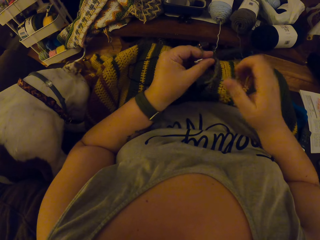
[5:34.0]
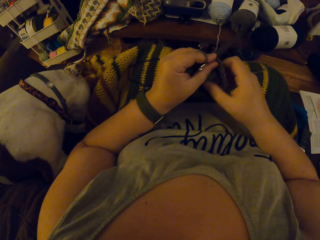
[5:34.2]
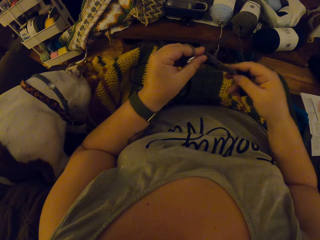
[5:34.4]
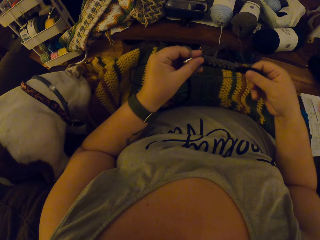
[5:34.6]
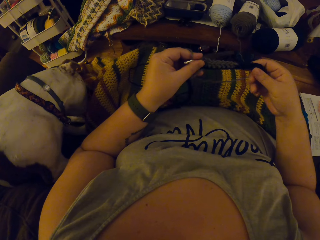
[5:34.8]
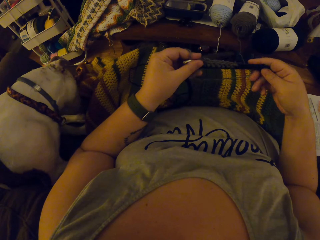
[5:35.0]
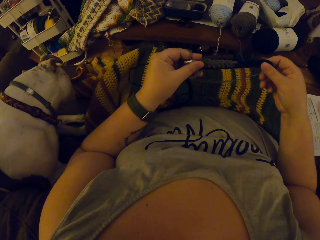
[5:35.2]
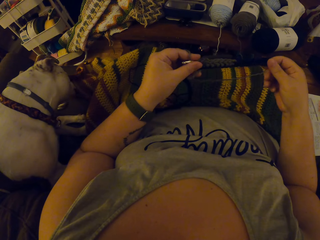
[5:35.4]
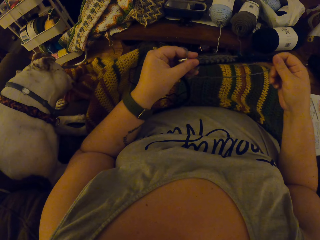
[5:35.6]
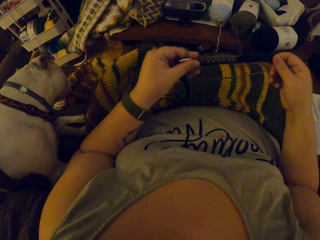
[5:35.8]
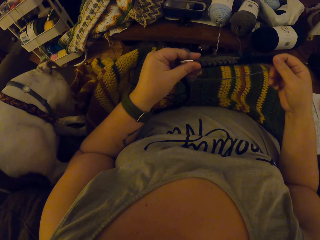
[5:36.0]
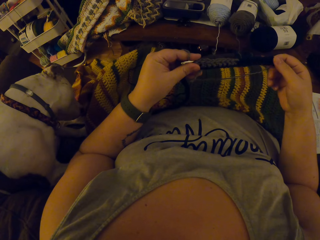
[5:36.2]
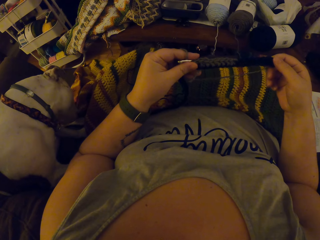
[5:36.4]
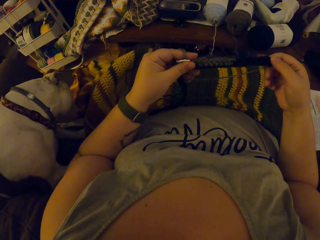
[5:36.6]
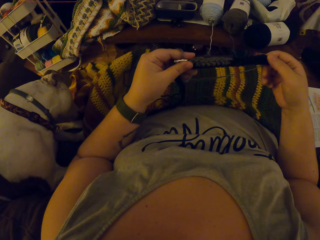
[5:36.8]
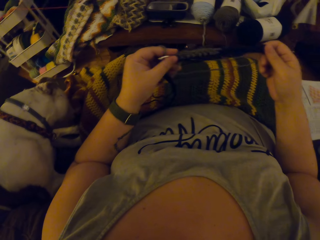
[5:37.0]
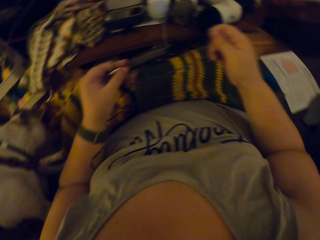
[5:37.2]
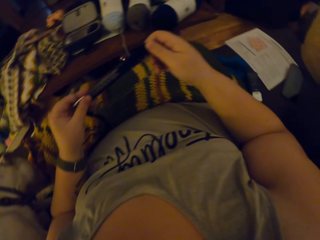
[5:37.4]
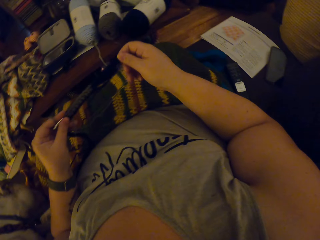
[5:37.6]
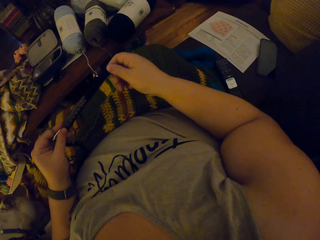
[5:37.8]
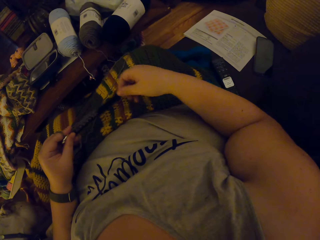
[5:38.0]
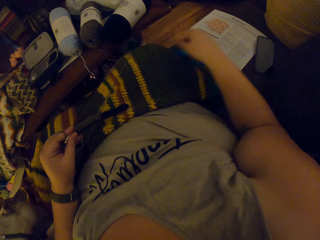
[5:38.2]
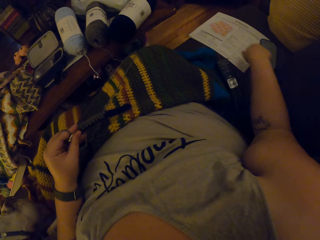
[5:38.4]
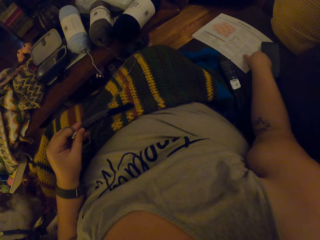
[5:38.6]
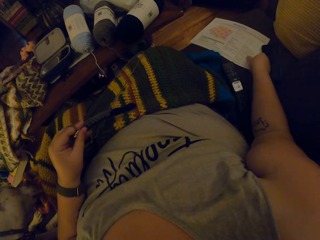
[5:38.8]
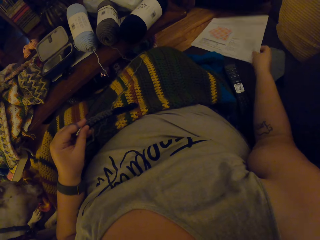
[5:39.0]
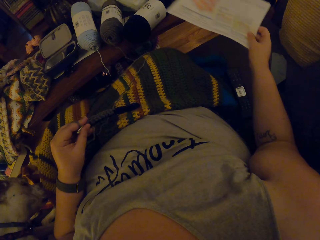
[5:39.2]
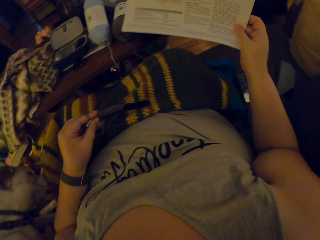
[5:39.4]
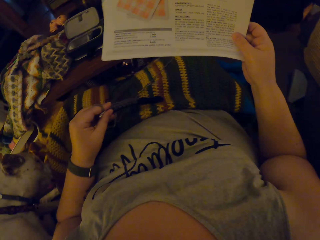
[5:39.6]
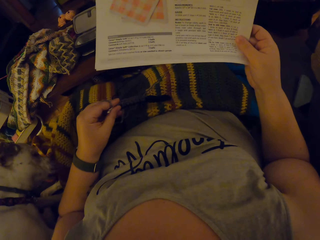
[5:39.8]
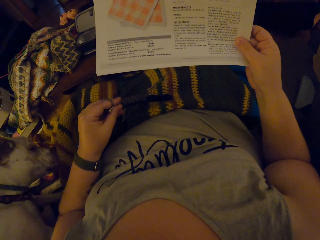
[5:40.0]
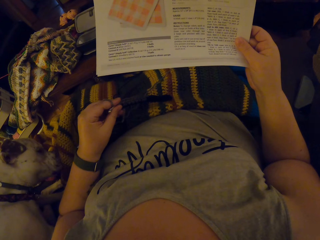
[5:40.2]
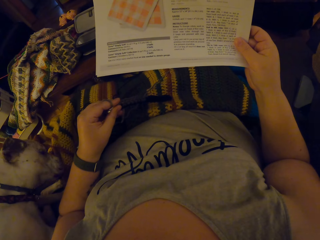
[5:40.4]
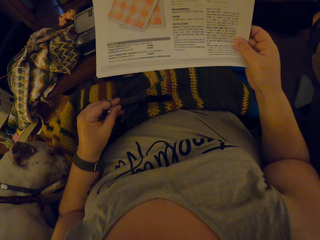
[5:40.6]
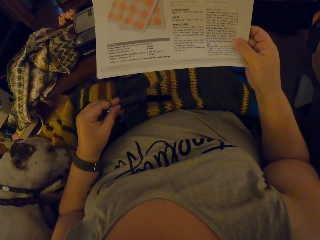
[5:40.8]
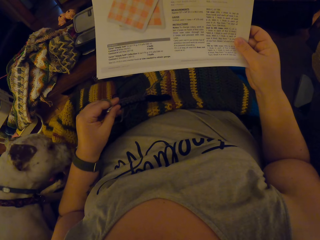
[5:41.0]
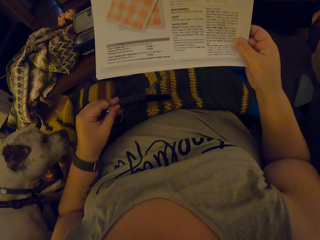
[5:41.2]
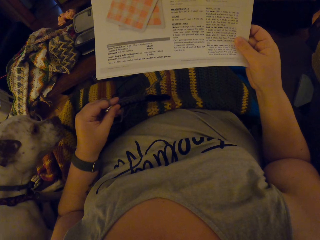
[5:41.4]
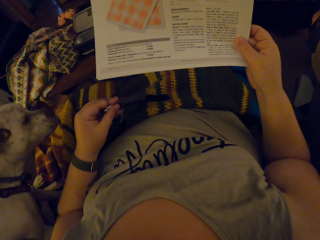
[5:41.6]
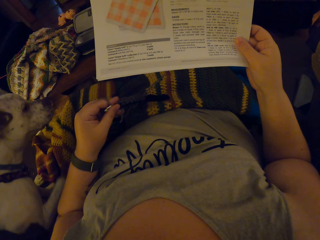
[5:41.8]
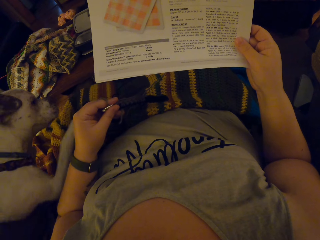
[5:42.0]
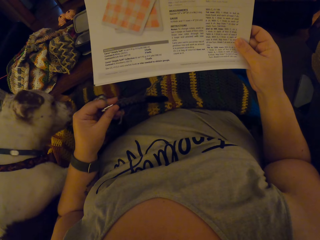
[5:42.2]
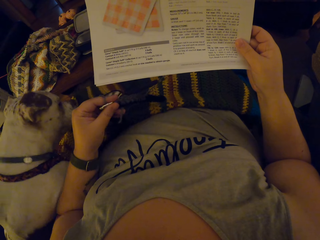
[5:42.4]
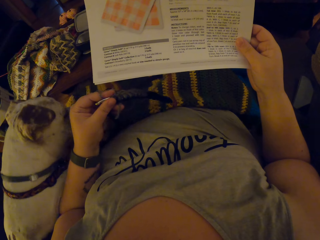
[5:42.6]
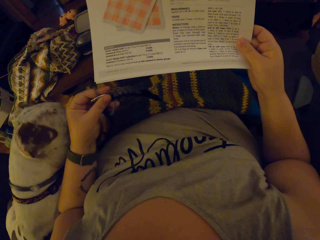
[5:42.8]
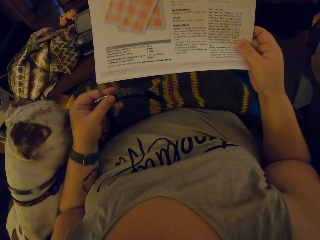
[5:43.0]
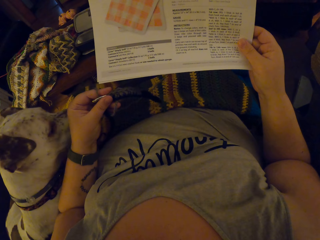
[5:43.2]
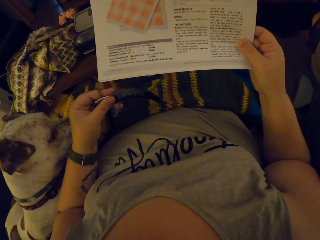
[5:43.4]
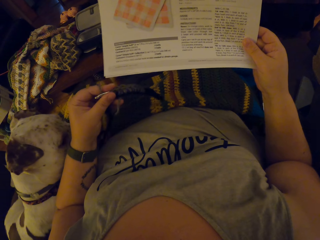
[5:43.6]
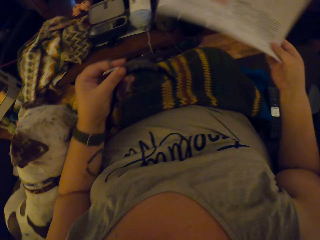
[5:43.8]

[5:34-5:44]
The camera wearer inspects the cloth. They check the stitches. They look around. They pick up a printed document and stare at the printed document.

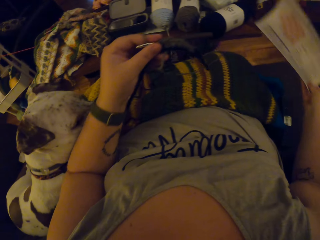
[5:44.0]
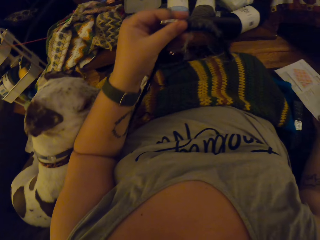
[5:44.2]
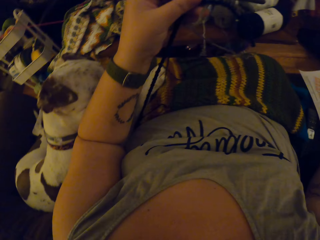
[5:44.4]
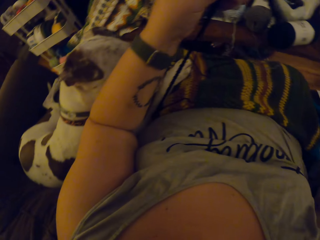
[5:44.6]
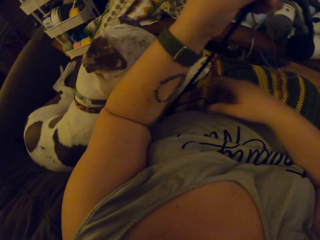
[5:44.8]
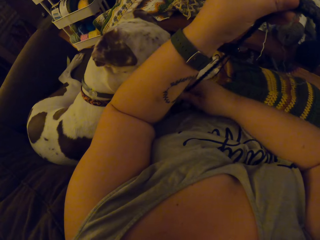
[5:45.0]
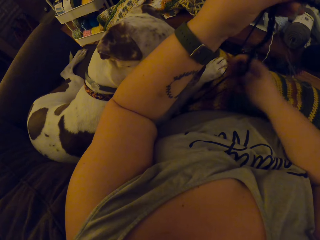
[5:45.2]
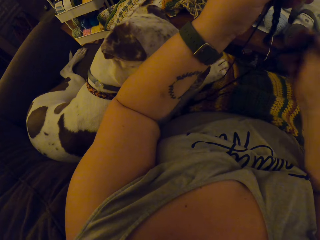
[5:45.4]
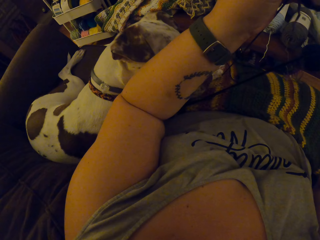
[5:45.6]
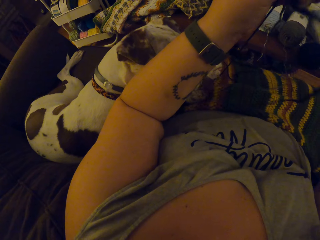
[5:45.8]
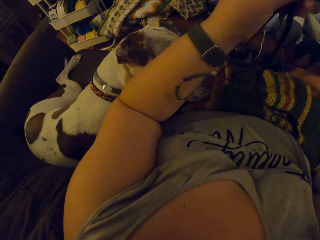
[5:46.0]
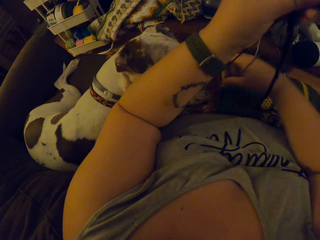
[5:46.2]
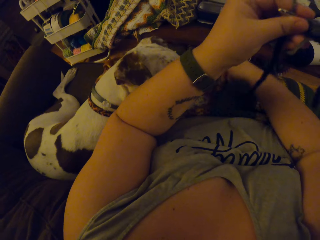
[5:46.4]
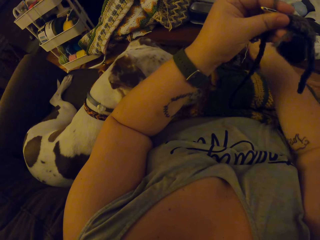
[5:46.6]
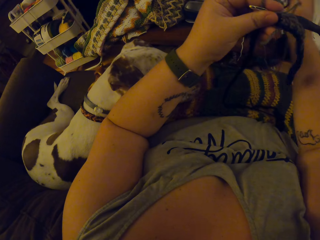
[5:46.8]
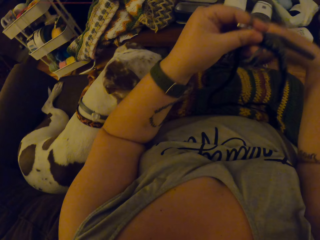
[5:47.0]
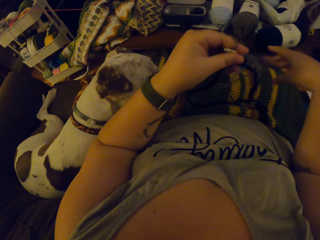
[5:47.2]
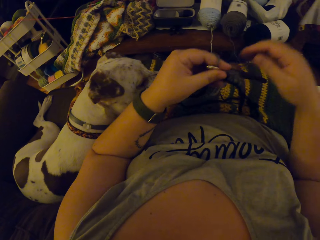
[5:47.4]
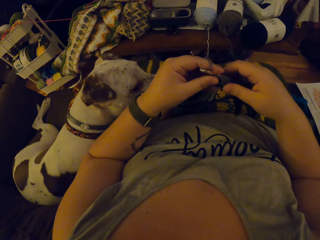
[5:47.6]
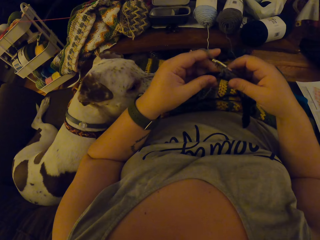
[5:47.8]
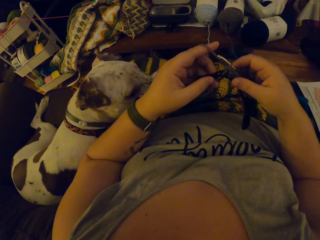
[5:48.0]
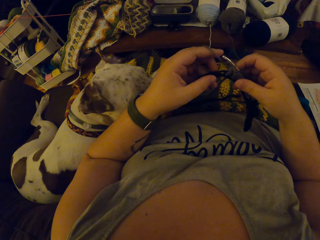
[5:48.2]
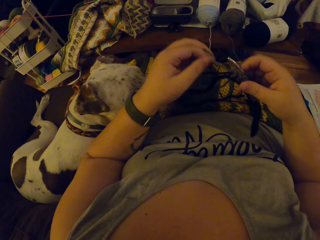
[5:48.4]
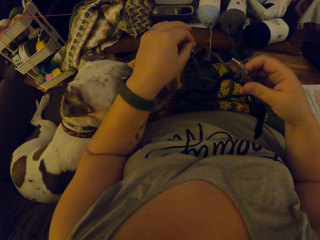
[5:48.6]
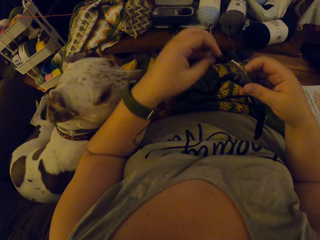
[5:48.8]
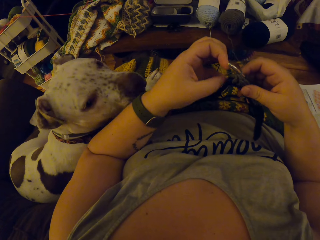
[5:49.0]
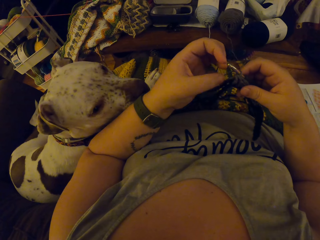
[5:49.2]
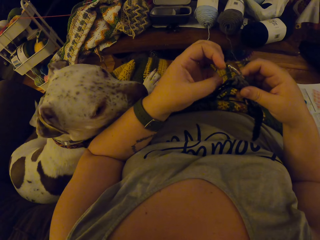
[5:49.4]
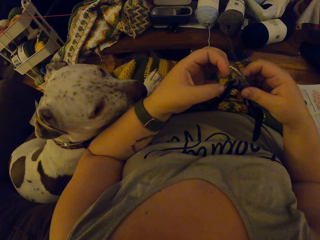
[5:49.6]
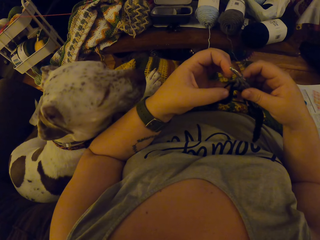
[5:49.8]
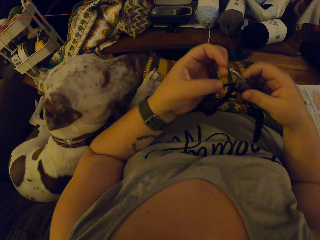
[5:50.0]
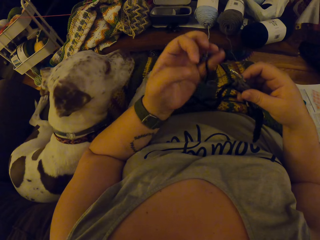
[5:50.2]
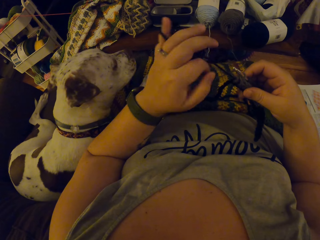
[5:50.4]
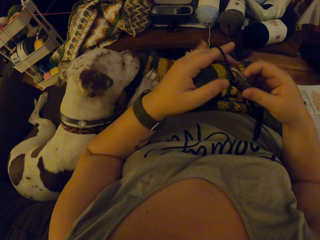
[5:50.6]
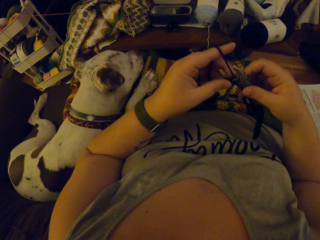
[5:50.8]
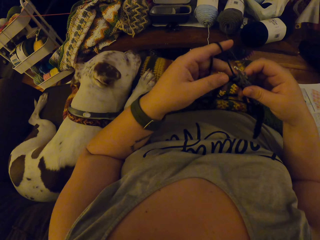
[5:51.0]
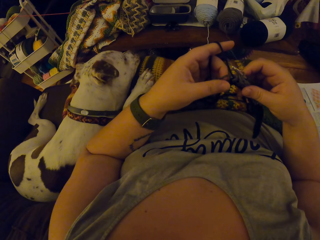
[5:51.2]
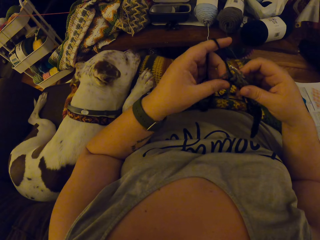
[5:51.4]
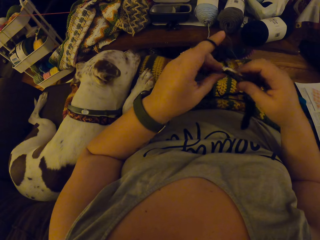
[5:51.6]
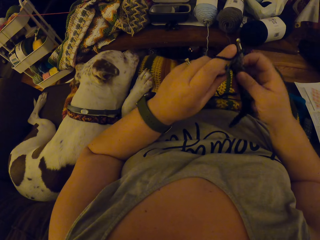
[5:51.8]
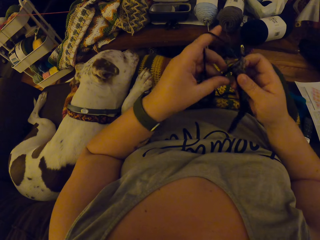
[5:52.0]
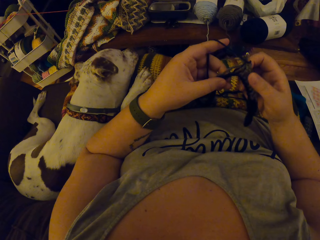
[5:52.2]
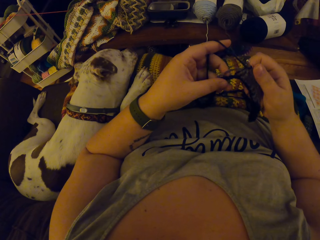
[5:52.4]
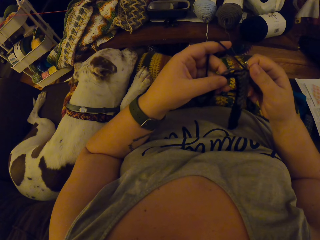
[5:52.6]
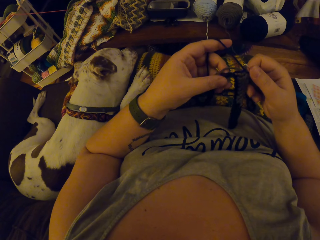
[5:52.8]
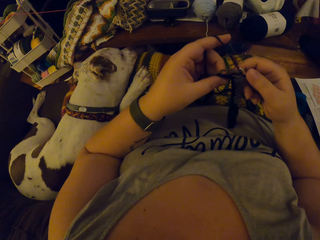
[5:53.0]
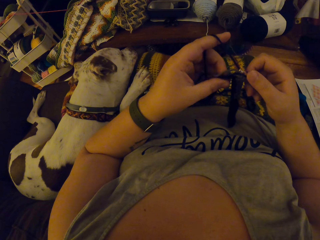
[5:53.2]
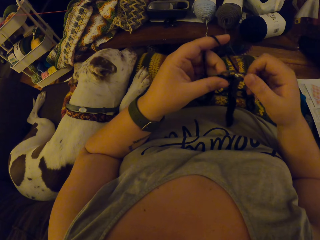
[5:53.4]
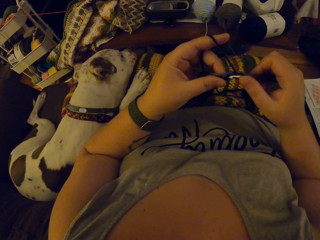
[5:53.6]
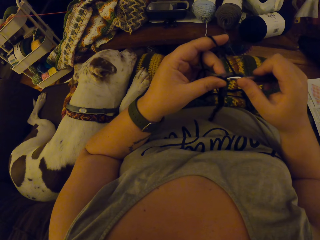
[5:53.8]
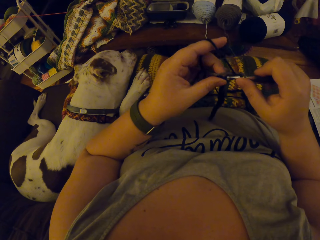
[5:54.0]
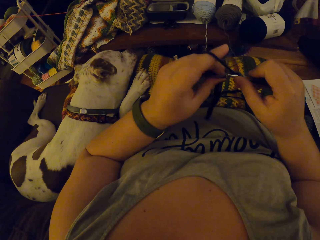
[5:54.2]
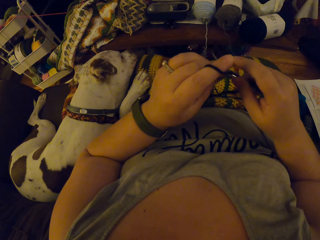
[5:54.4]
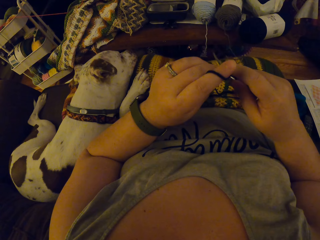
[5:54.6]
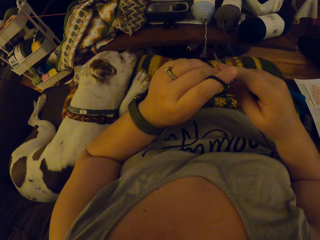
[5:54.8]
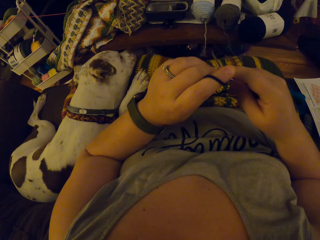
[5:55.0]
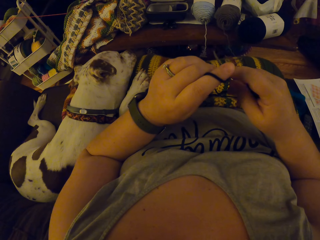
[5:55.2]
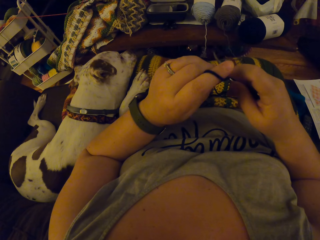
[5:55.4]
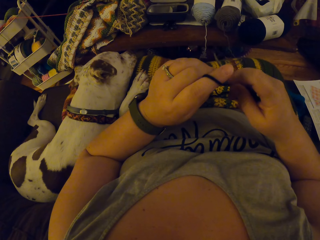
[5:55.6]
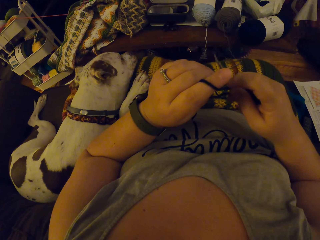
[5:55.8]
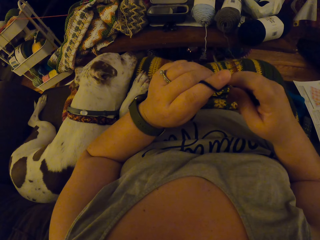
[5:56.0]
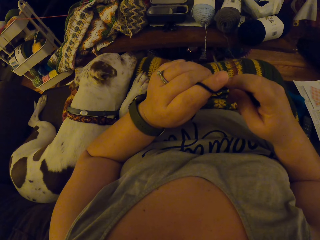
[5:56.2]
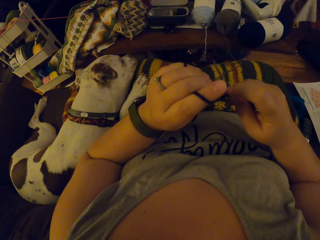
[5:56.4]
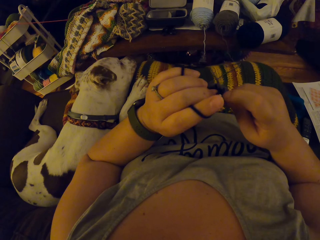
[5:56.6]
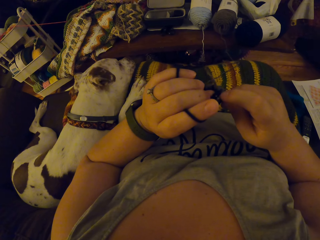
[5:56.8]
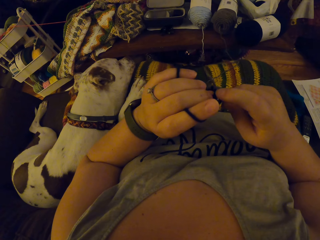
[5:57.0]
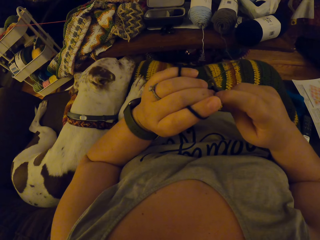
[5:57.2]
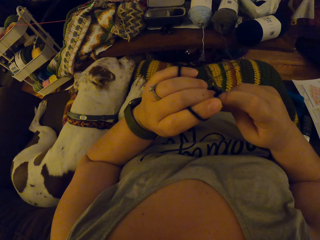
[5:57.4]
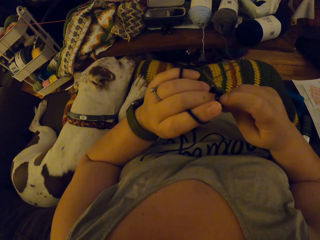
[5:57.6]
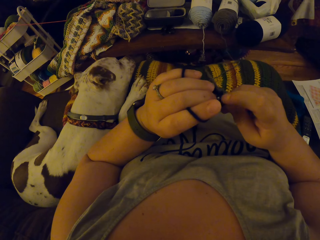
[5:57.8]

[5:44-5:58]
The camera wearer places the printed document down. She pulls a yarn and adjusts the yarn on her lap. She stares at the cloth. She holds the yarn and crochets with the yarn. She inspects the cloth.
